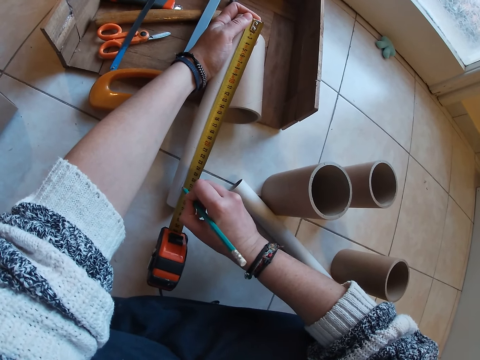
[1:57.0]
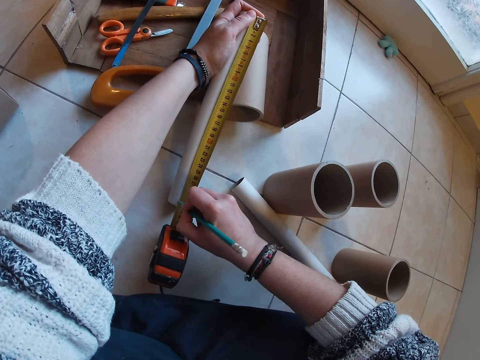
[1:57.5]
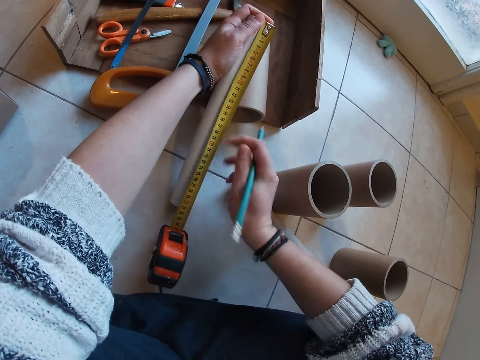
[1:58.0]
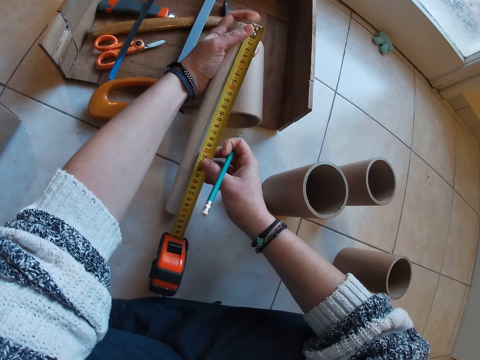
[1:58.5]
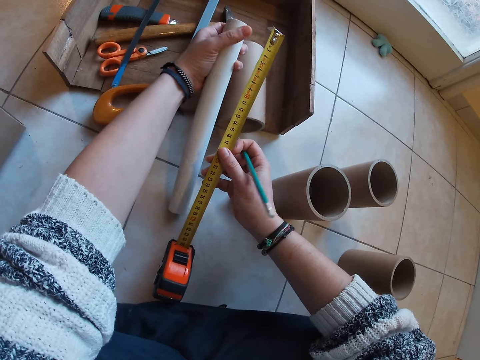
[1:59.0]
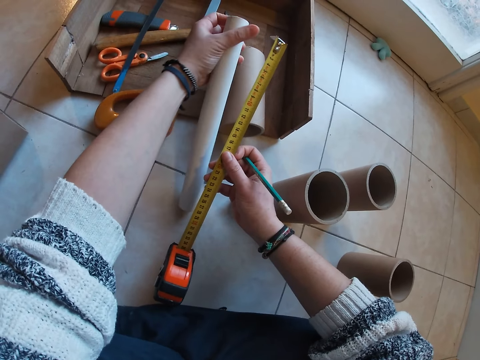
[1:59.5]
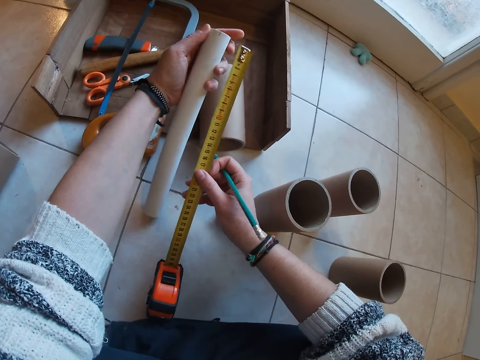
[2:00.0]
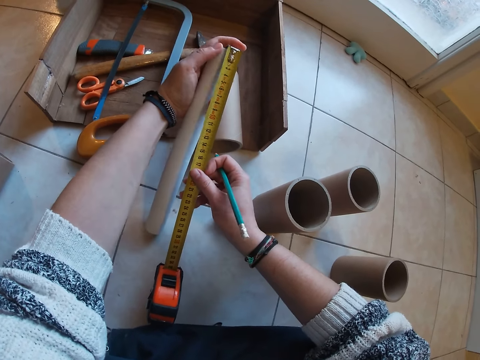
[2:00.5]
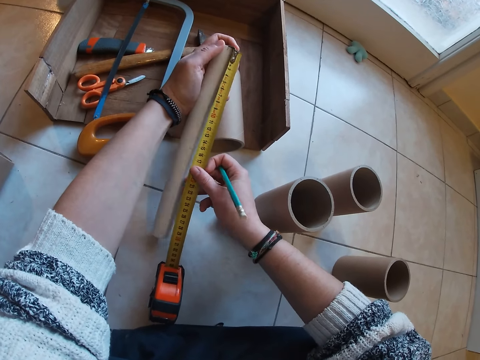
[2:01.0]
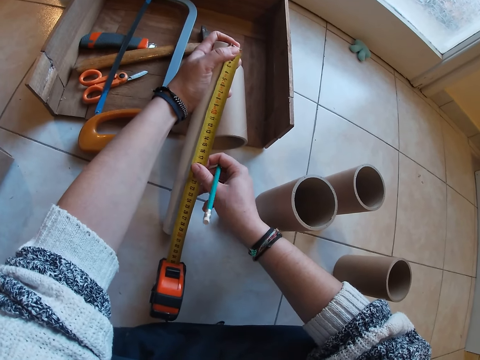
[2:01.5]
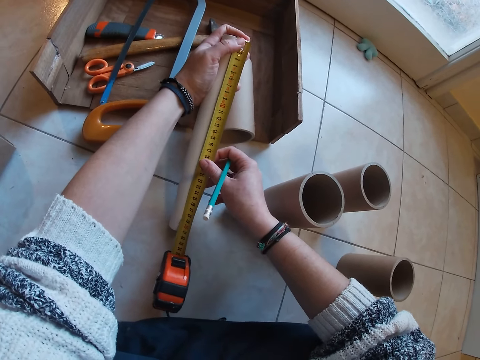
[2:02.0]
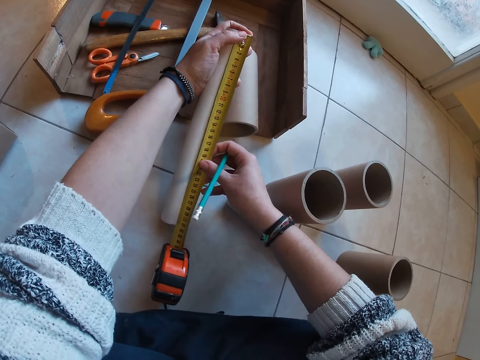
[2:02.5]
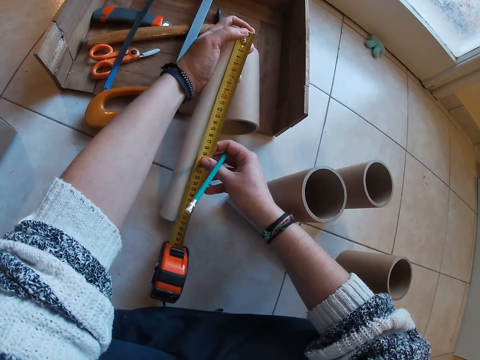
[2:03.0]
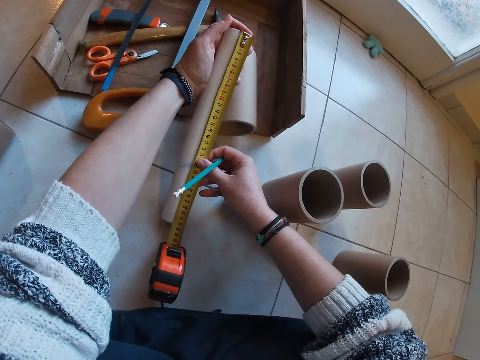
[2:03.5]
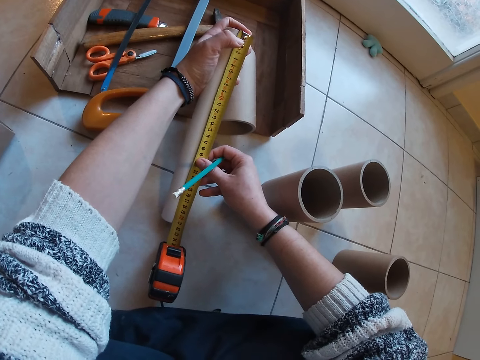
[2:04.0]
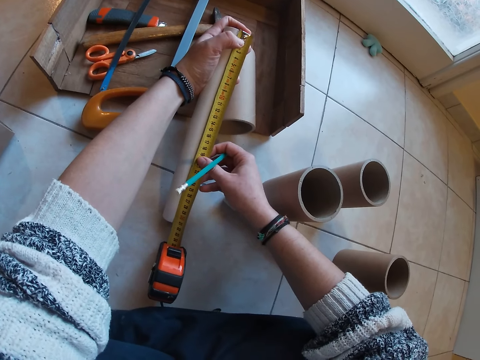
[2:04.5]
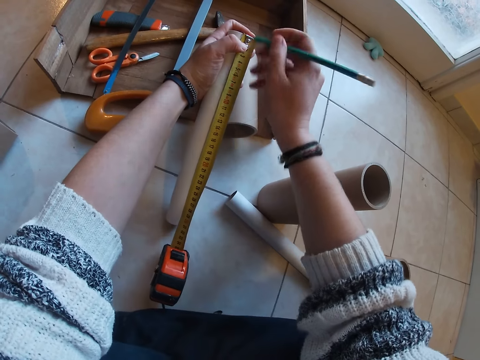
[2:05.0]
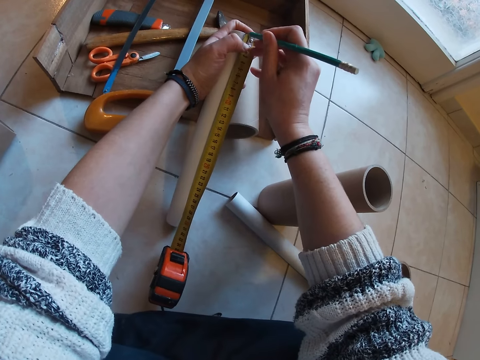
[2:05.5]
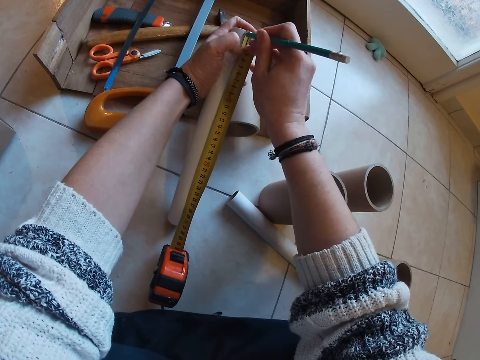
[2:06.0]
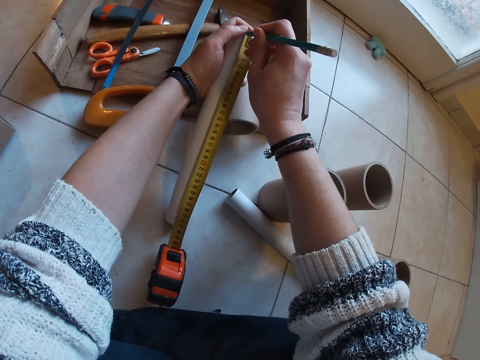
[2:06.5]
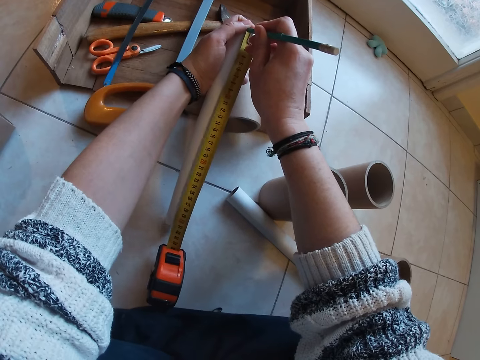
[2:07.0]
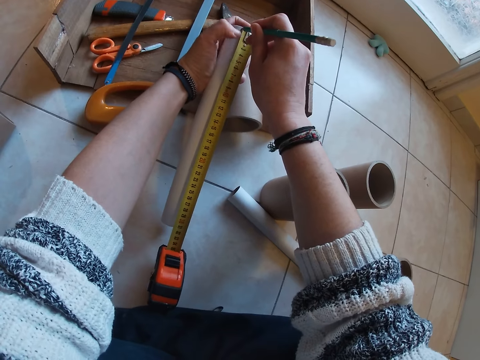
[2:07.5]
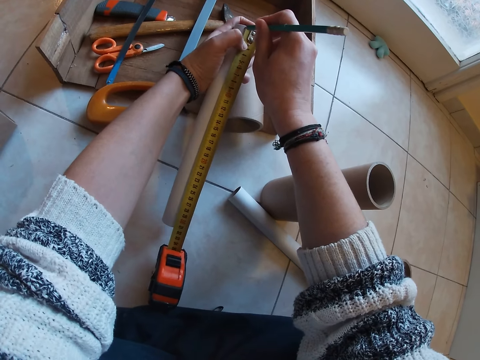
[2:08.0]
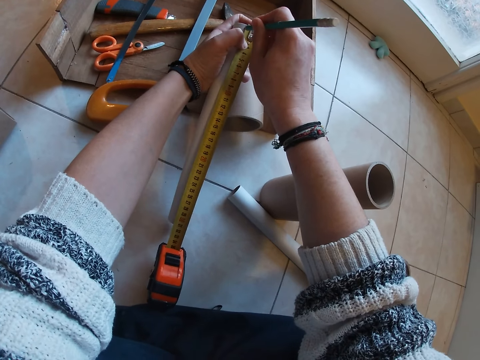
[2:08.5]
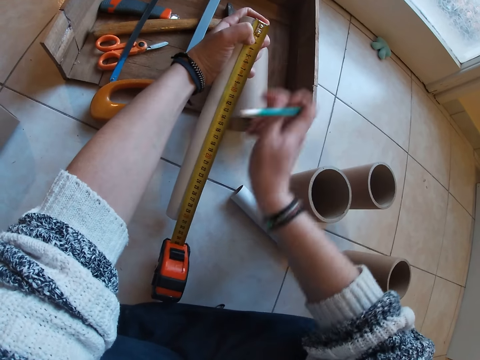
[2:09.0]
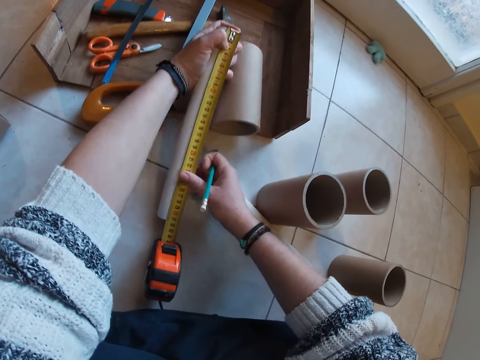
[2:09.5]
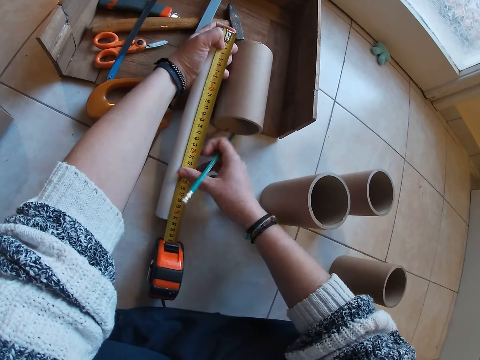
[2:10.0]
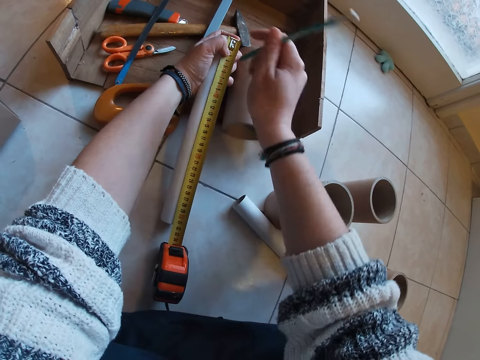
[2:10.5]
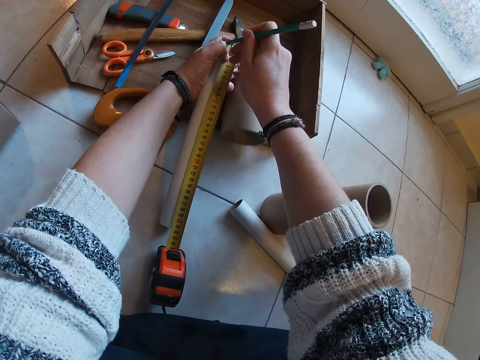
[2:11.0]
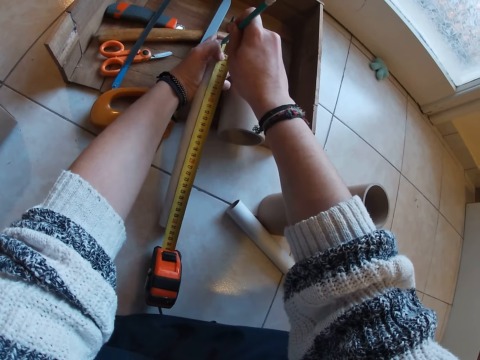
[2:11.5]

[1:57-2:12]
The camera wearer separates the plastic pipe and the tape measure aside. They measure the plastic pipe with the tape measure. They mark the plastic pipe with the pencil.

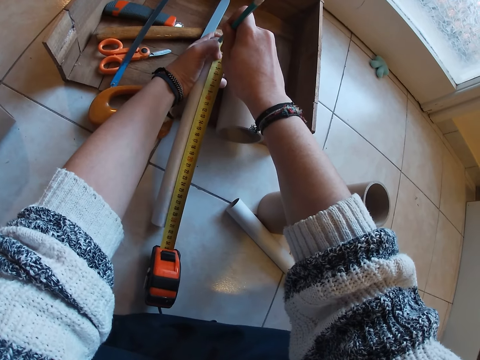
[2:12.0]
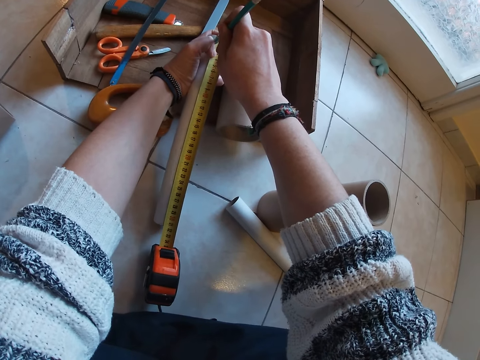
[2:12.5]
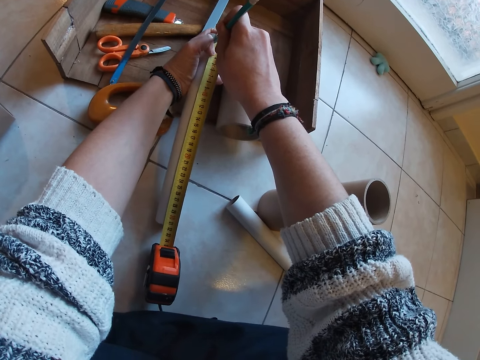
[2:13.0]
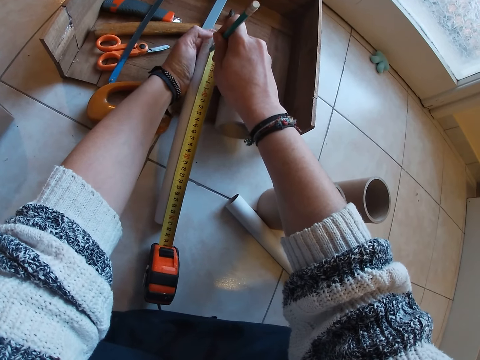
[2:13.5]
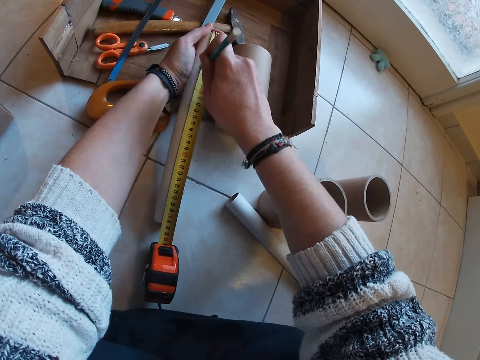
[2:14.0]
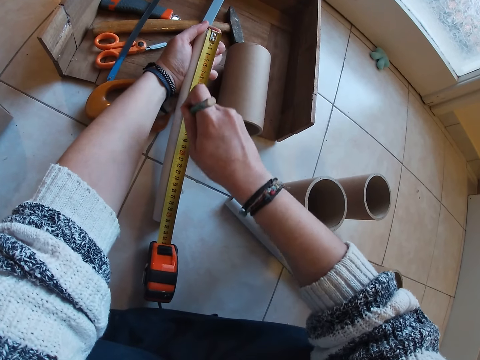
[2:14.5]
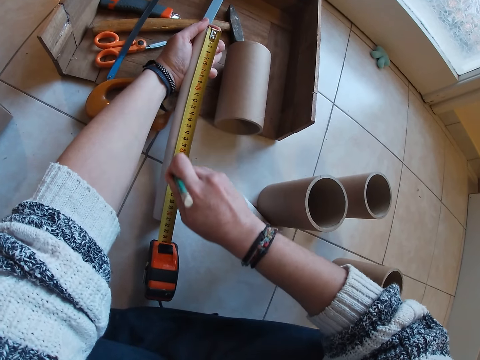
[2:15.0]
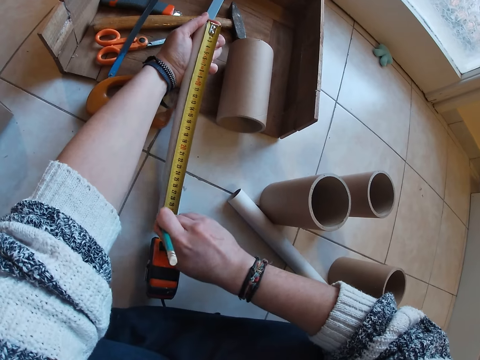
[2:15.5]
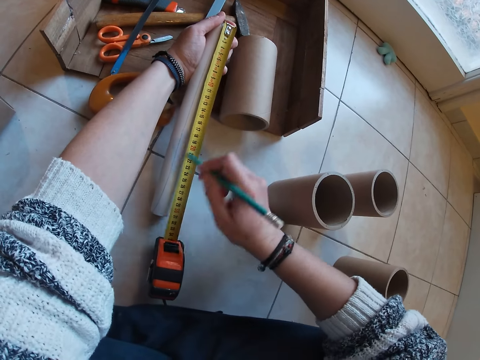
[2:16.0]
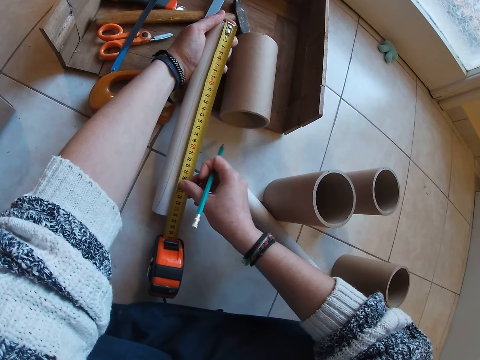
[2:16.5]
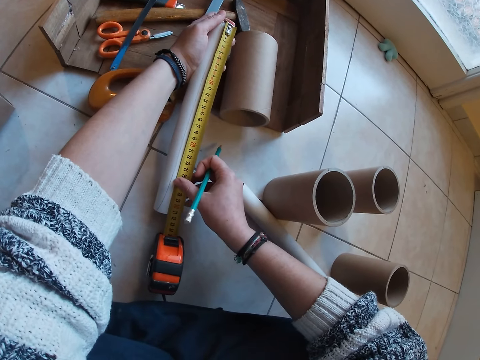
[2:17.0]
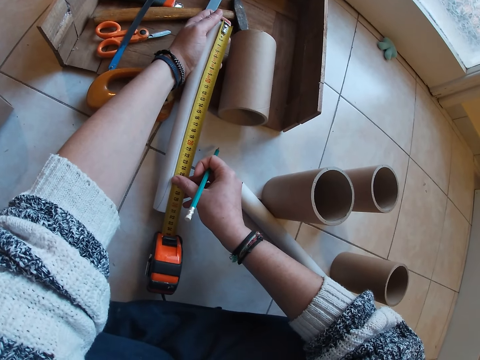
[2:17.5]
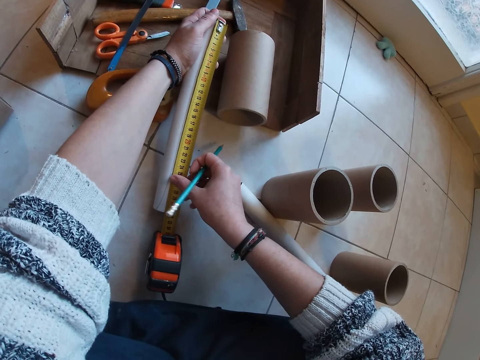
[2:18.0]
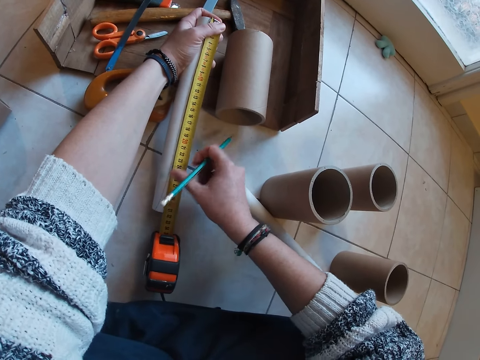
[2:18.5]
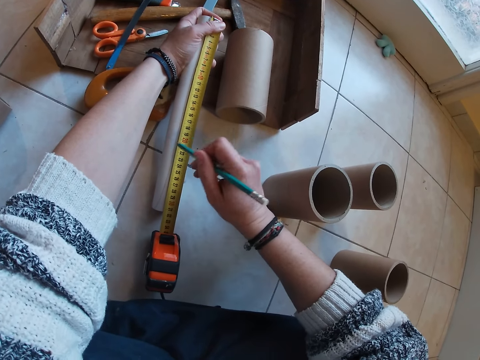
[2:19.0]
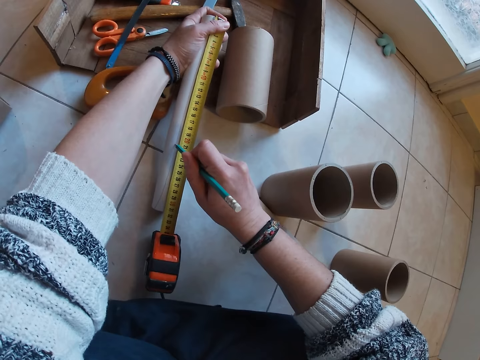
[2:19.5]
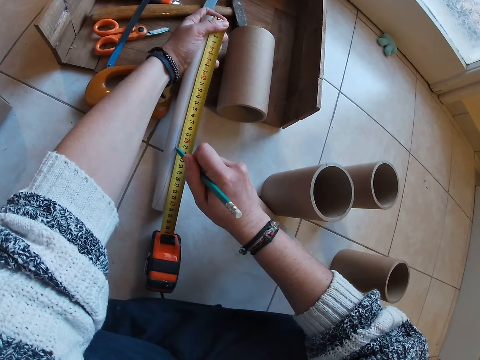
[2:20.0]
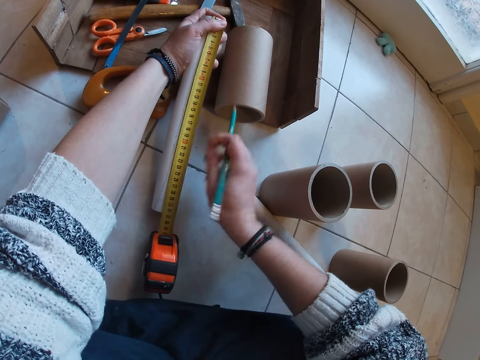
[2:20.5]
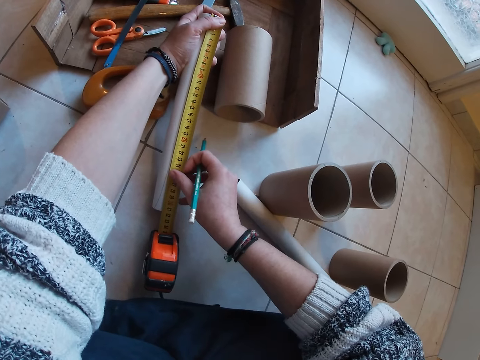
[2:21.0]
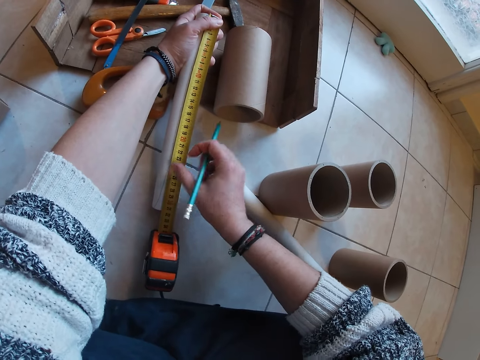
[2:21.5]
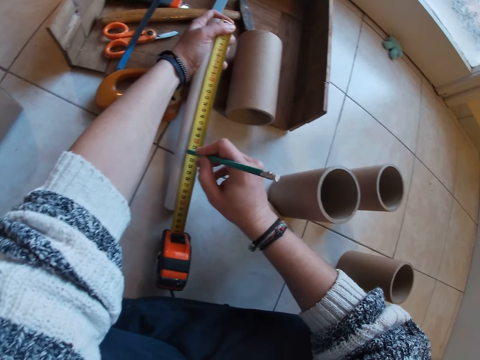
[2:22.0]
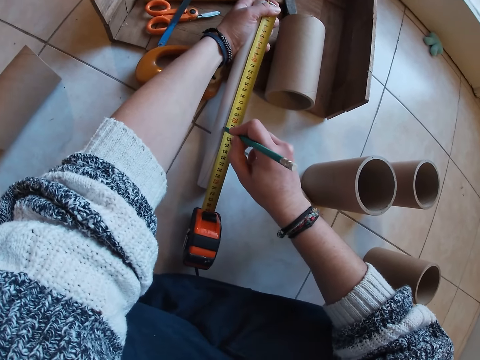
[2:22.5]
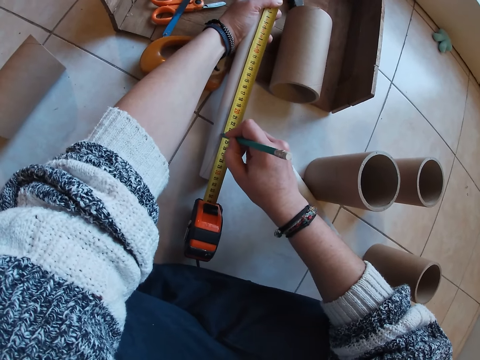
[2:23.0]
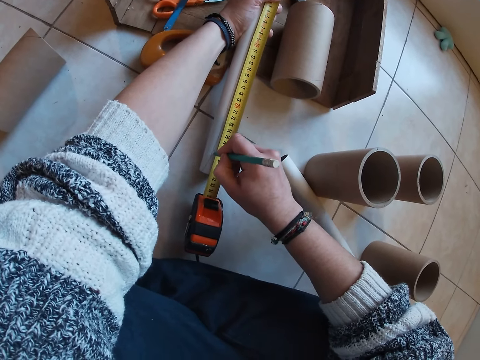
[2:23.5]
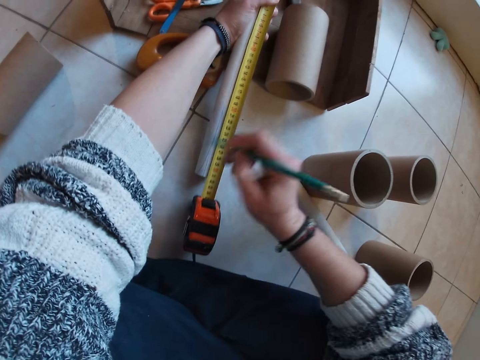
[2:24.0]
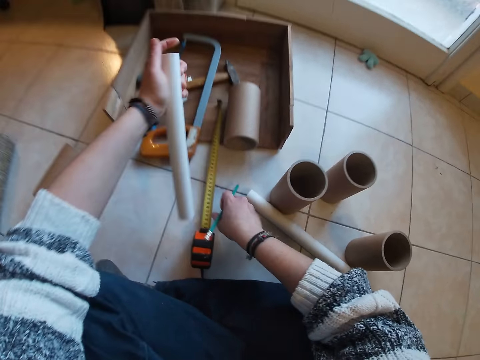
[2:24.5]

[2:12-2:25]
The camera wearer drops the tape measure in his right hand to the floor.
